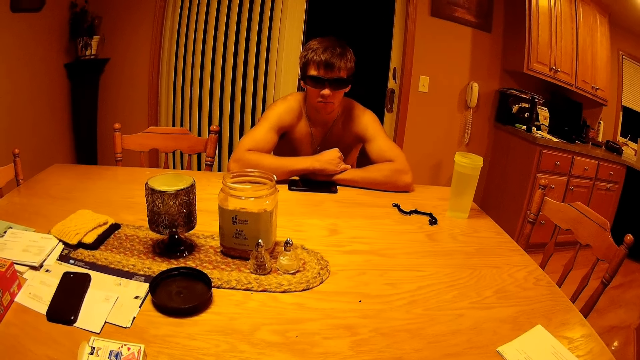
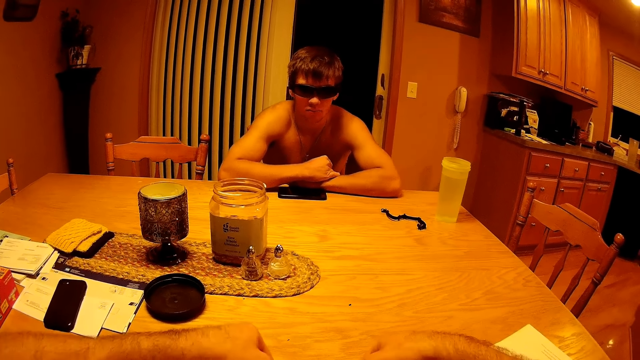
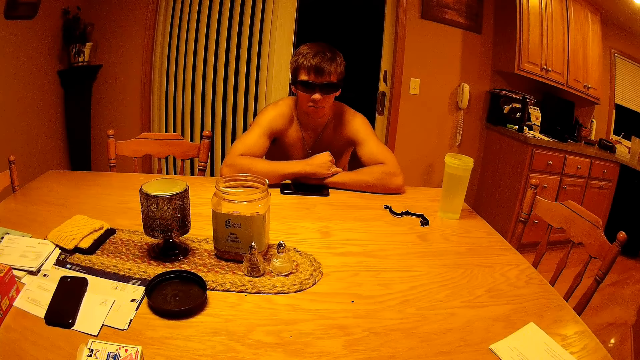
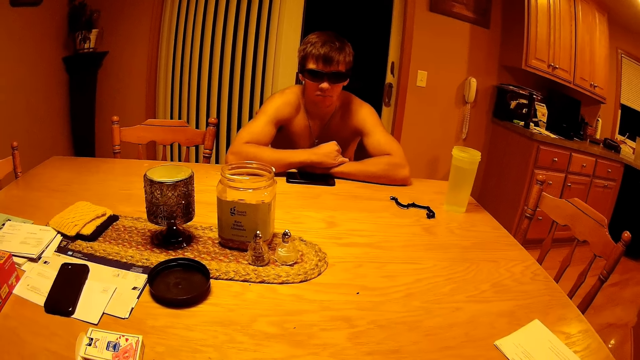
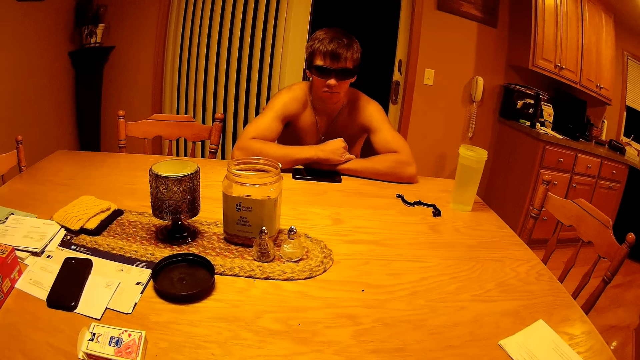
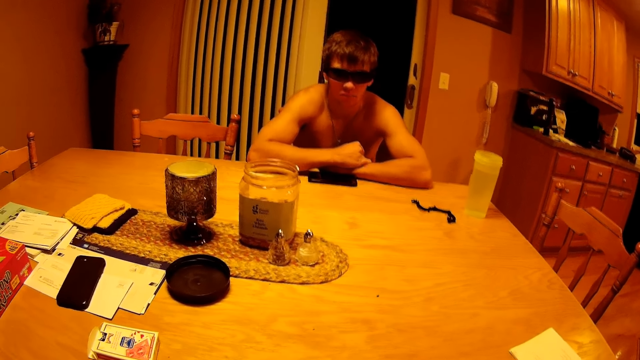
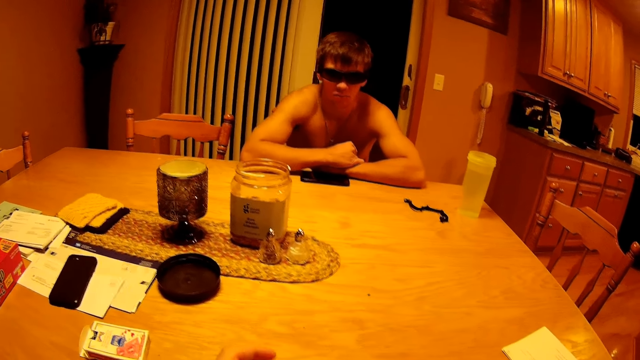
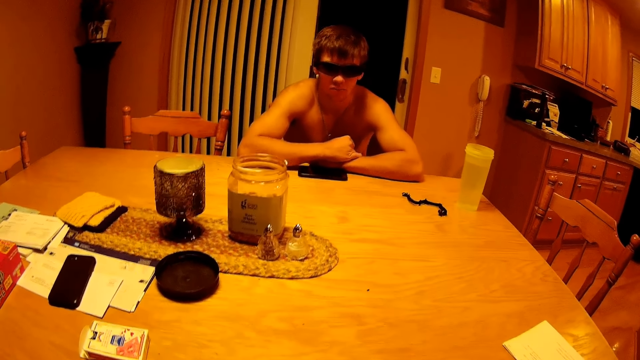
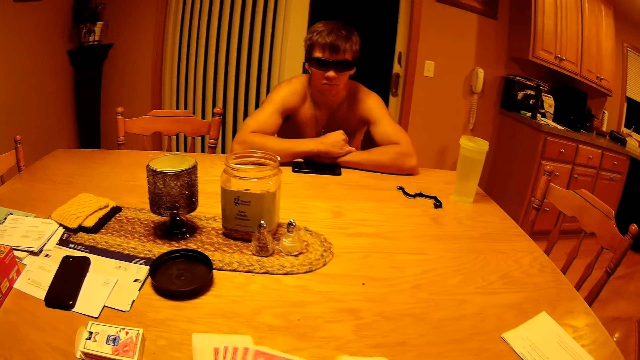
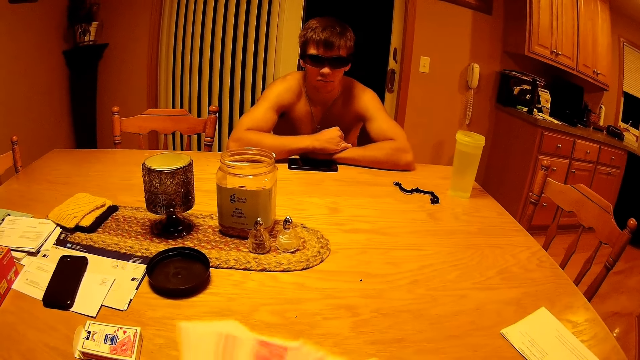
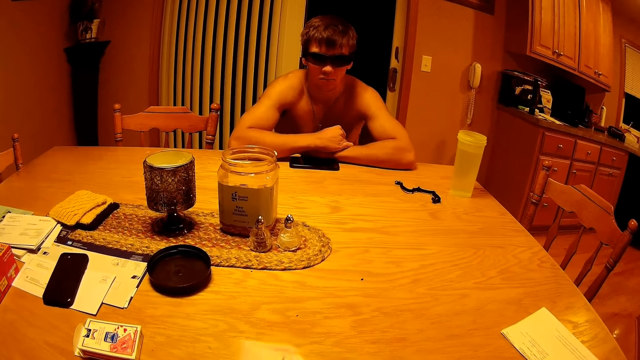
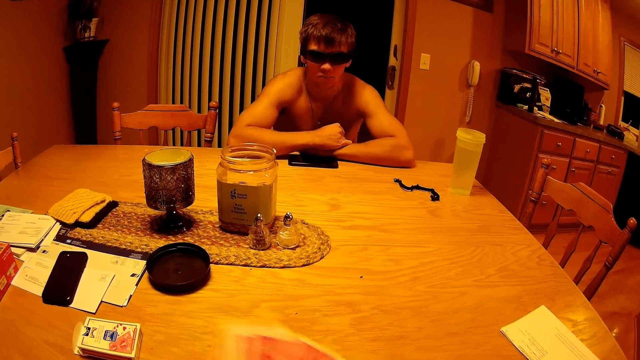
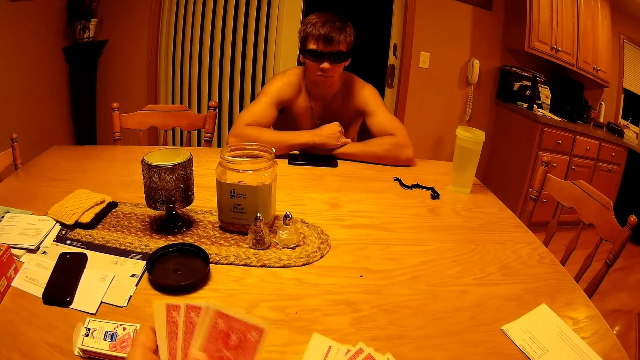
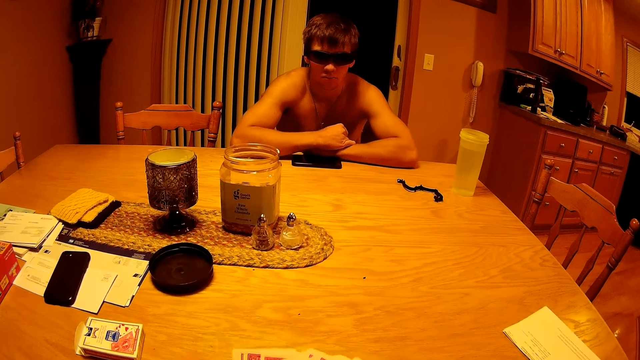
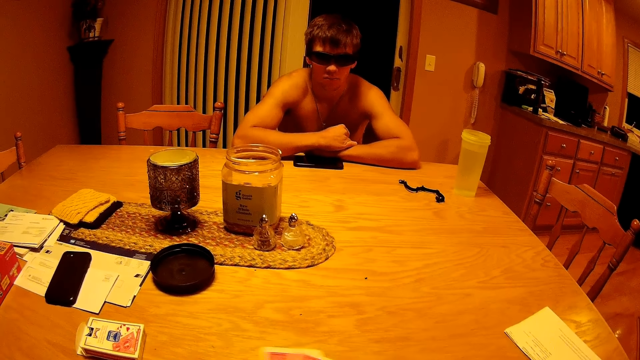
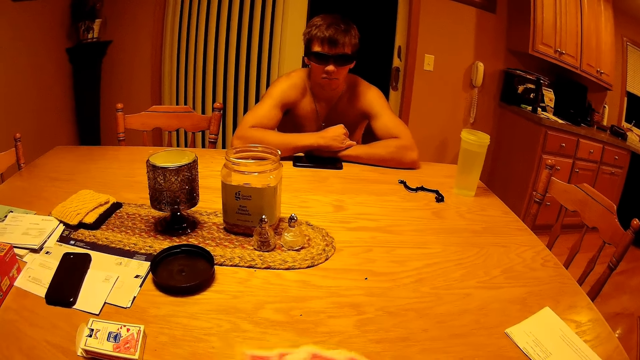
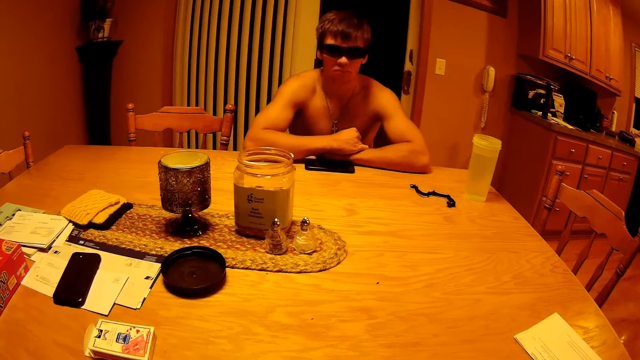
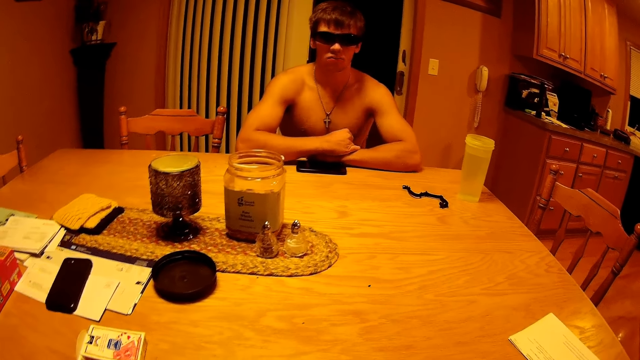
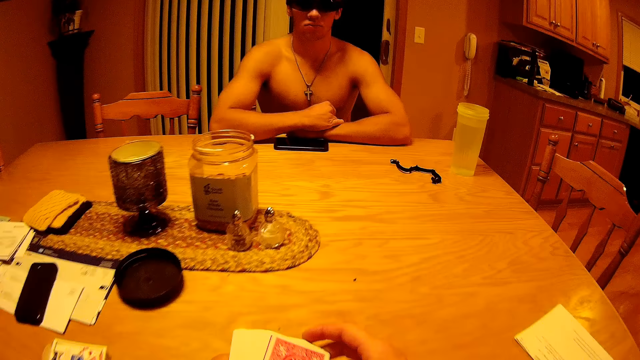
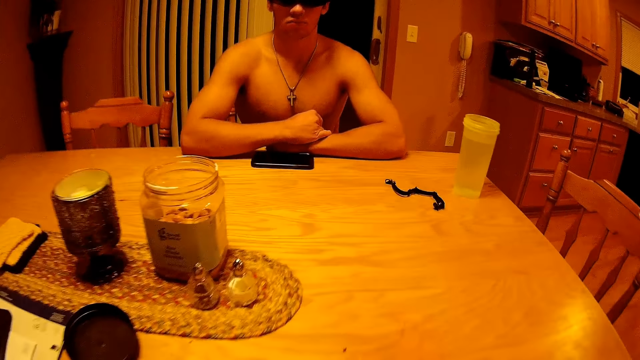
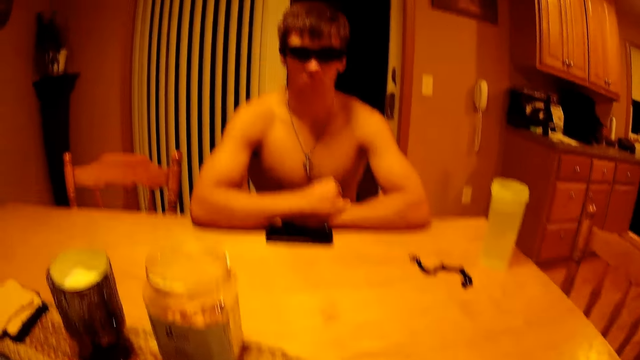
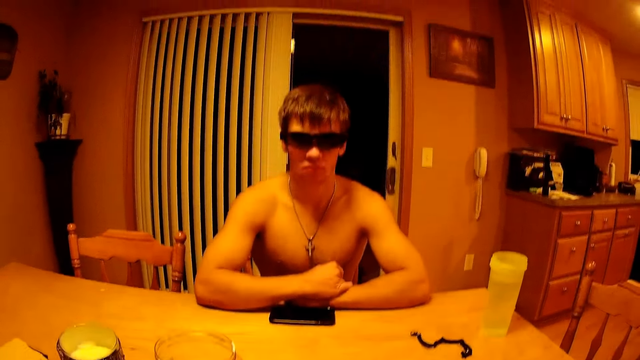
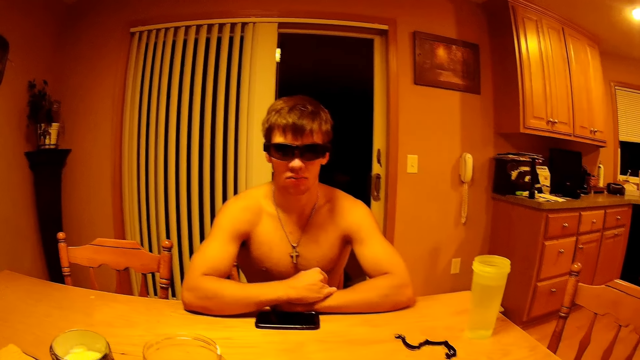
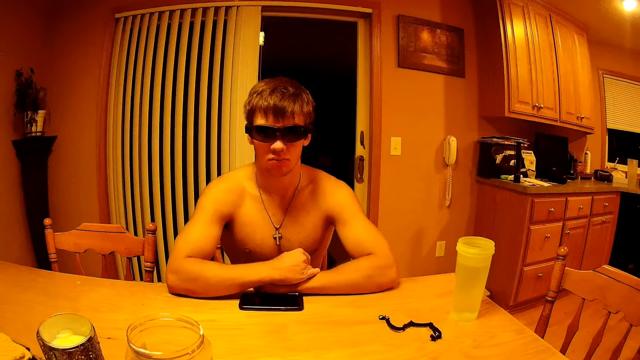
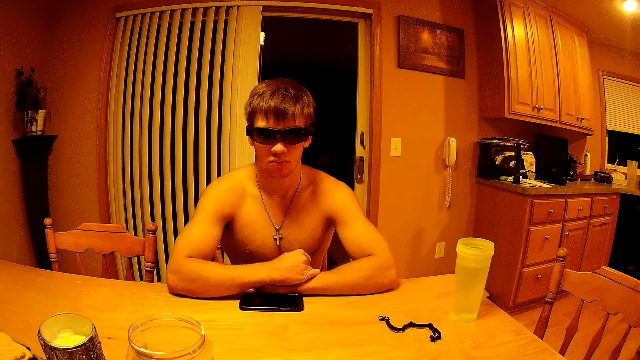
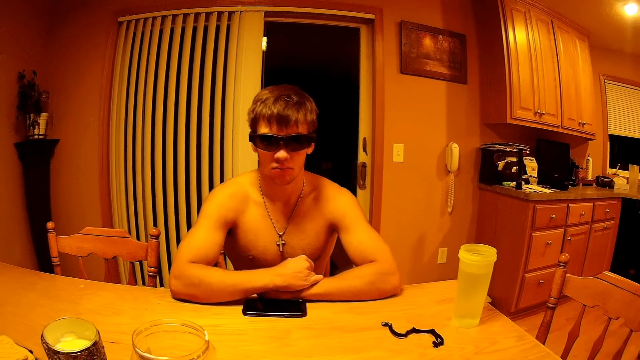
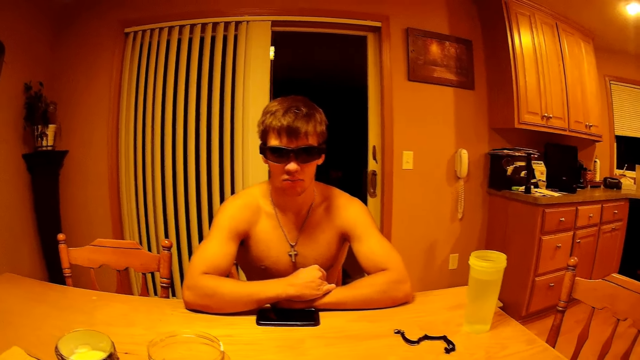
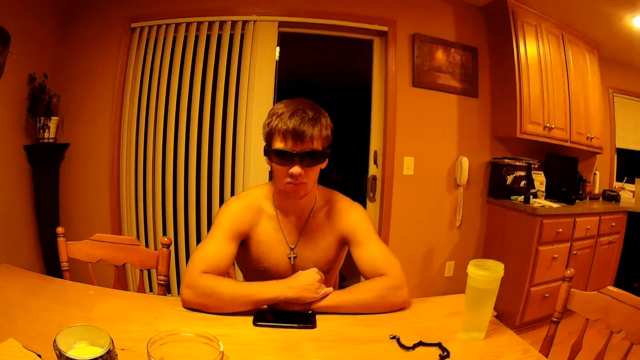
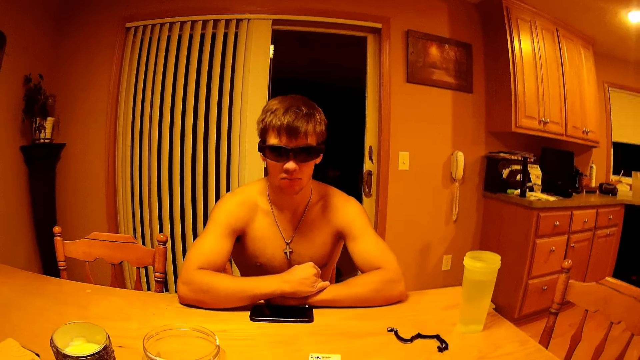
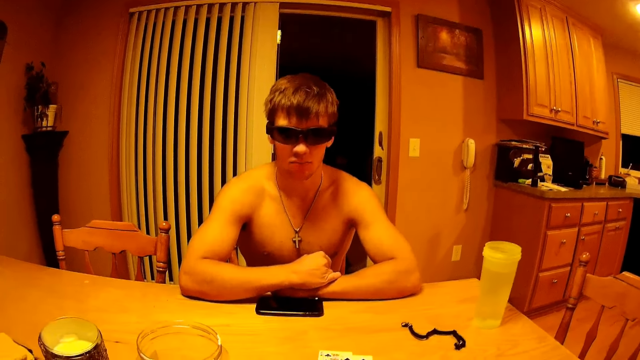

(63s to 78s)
The camera wearer holds the cards. They talk to a man.

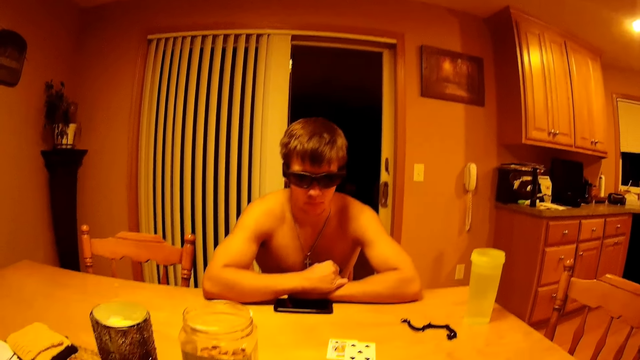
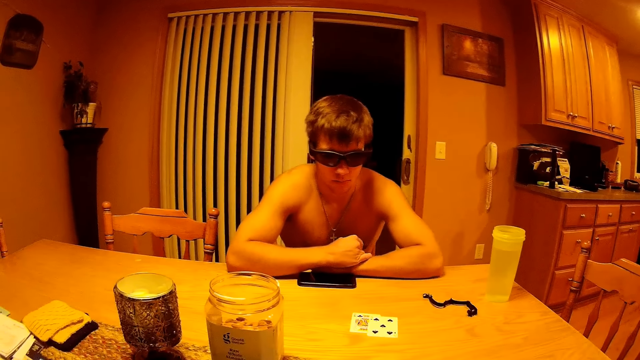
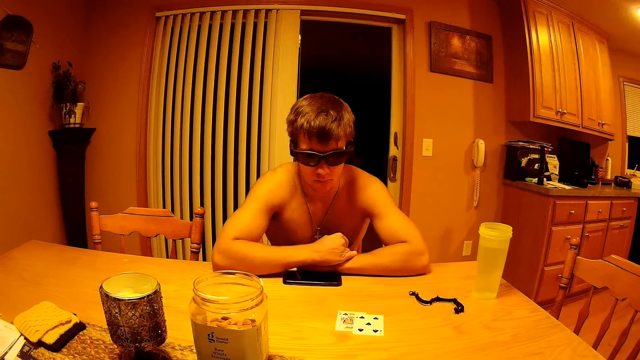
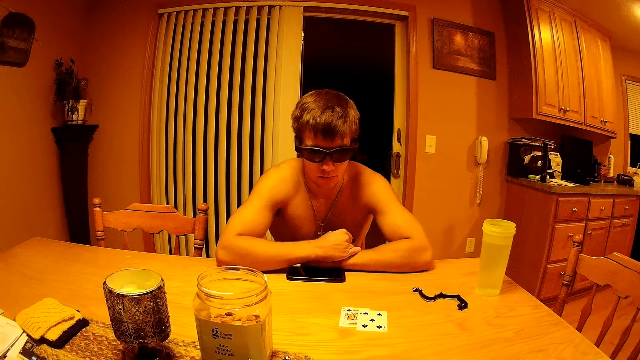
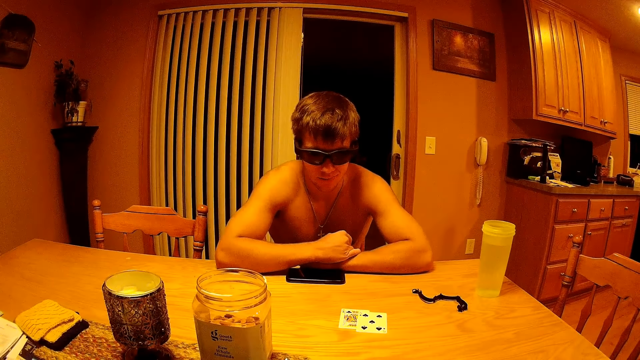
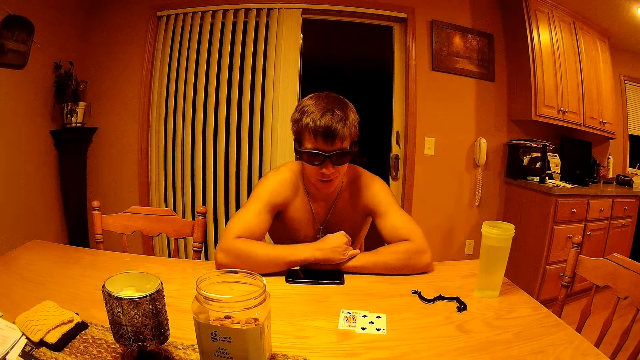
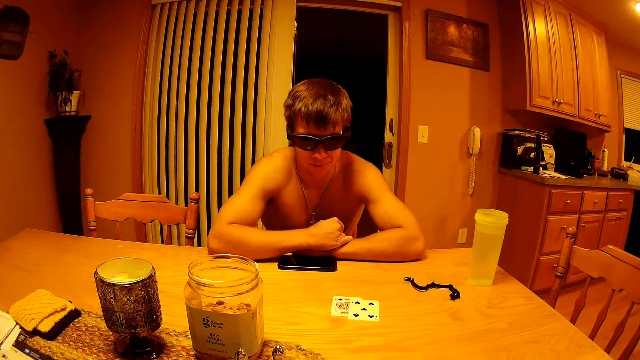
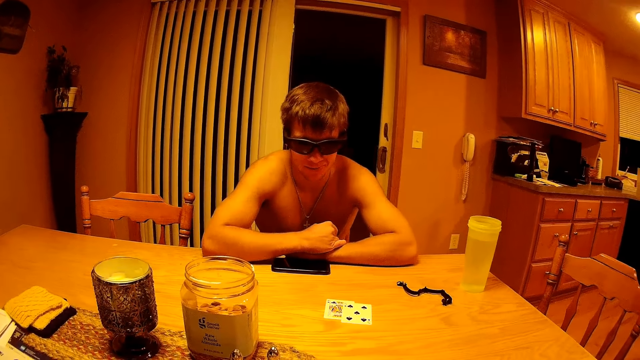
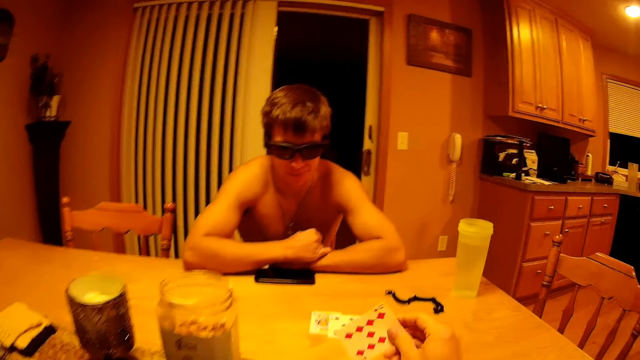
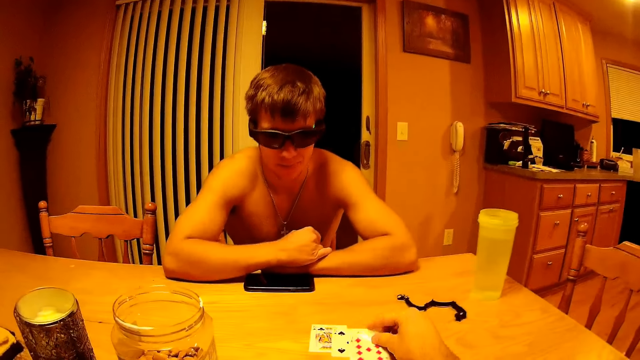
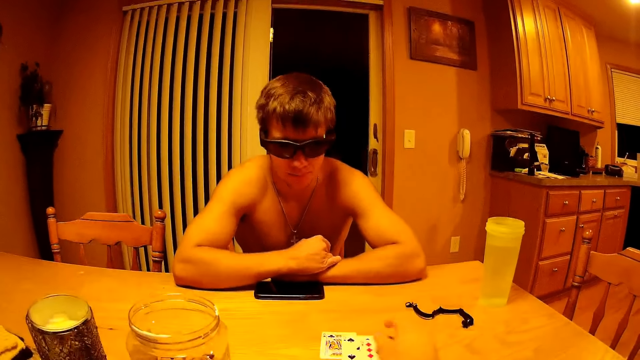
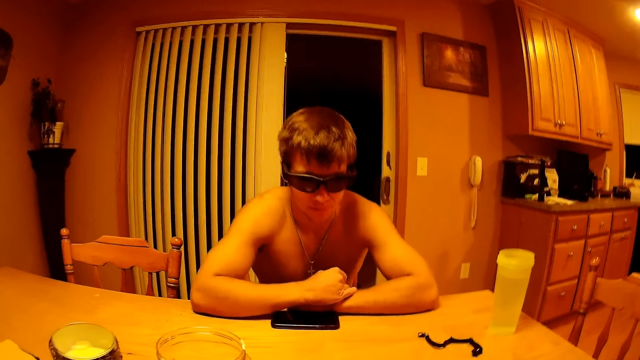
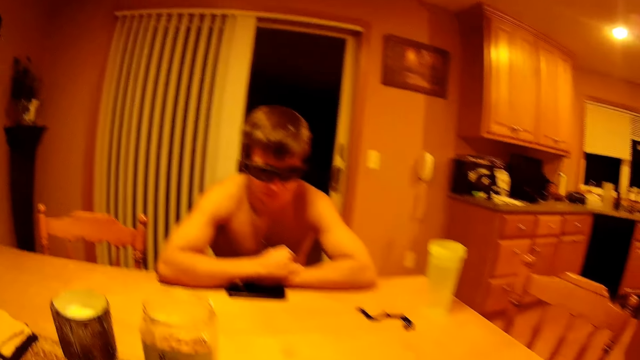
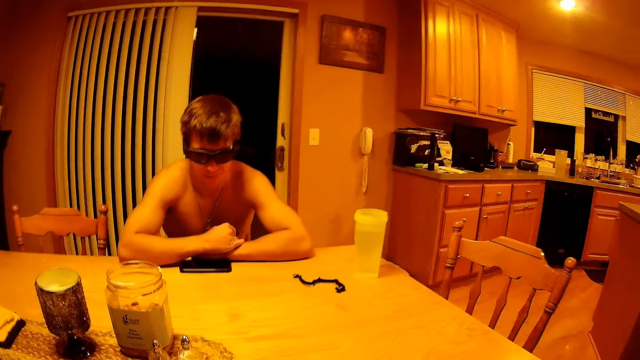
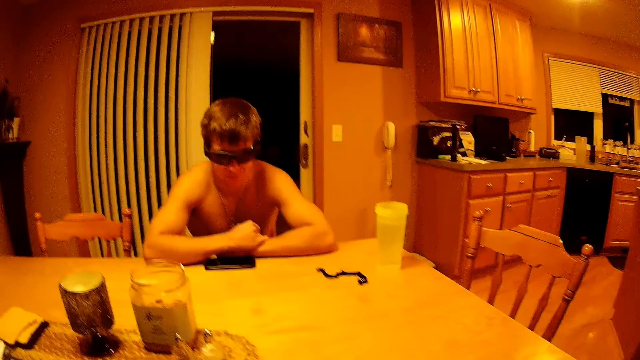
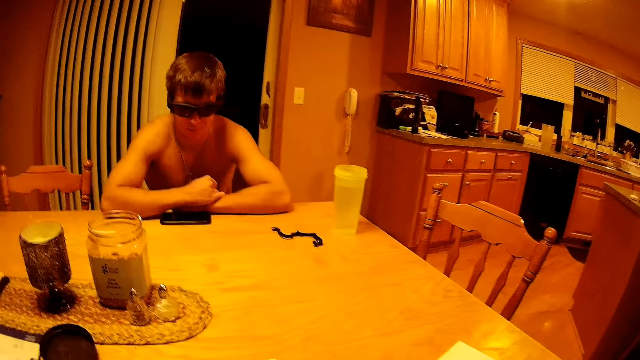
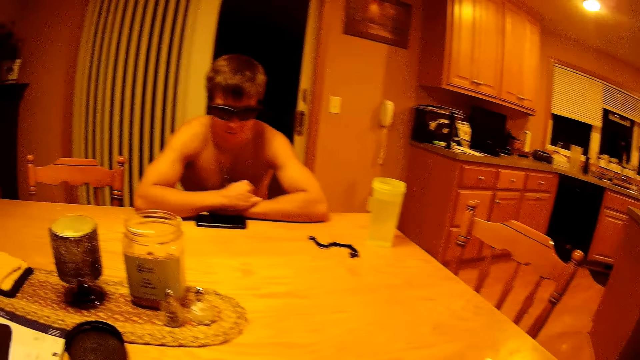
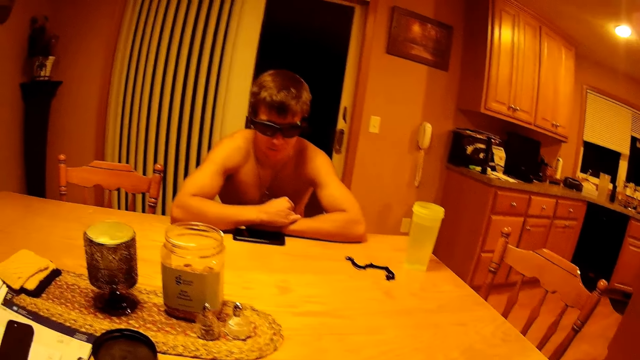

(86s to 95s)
A man talks to the camera wearer. The camera wearer deals cards. They put a card on top of the other cards, pick the cards from the table, and talk to the man.
